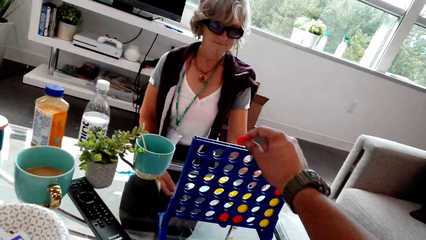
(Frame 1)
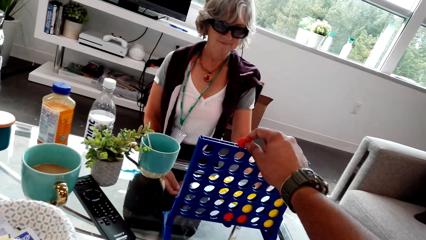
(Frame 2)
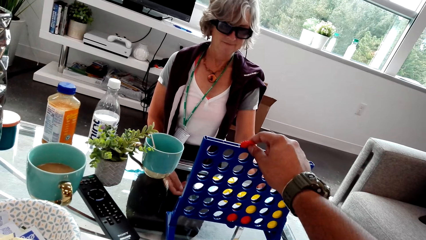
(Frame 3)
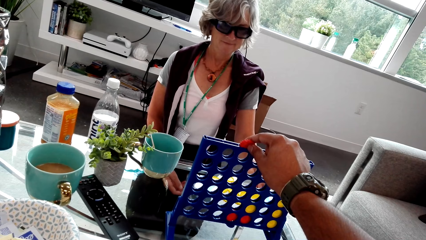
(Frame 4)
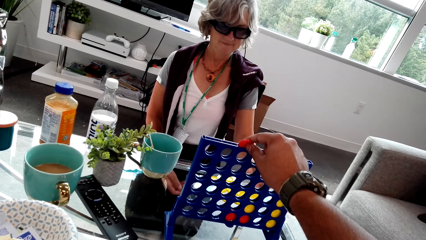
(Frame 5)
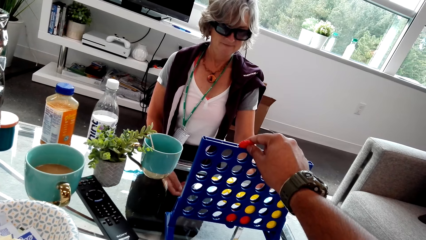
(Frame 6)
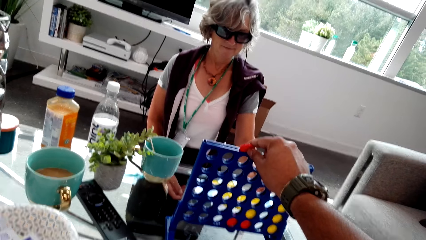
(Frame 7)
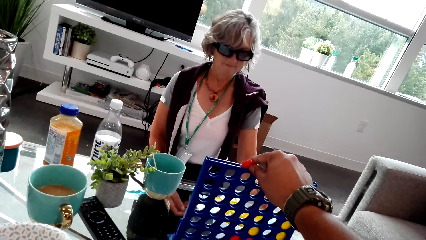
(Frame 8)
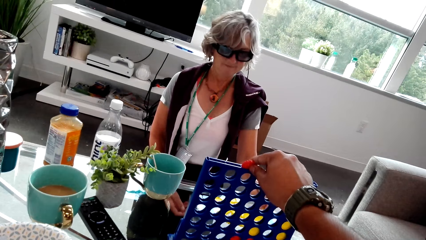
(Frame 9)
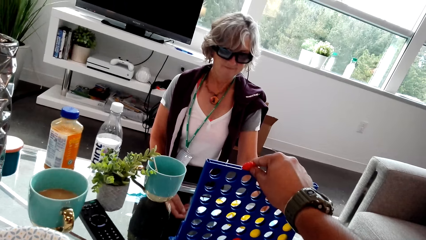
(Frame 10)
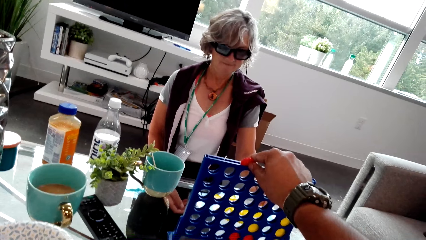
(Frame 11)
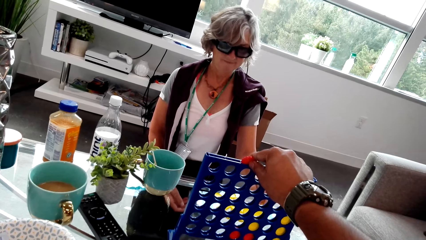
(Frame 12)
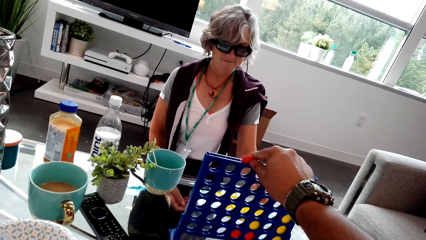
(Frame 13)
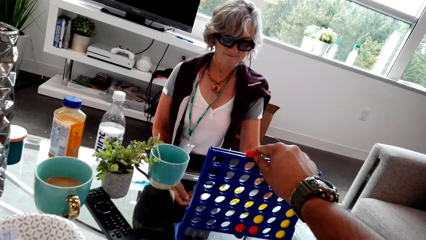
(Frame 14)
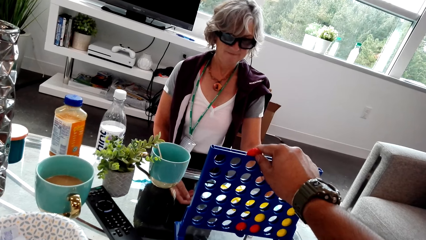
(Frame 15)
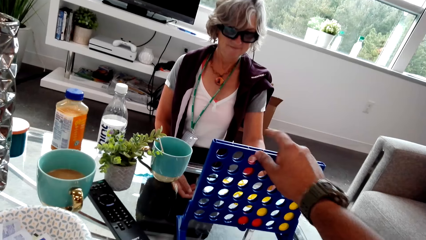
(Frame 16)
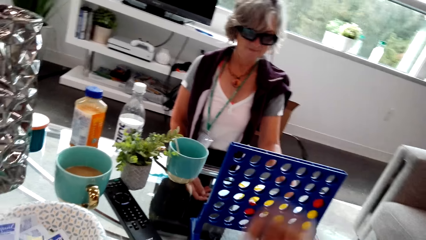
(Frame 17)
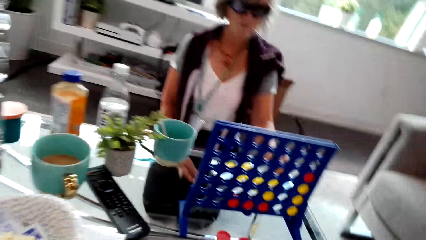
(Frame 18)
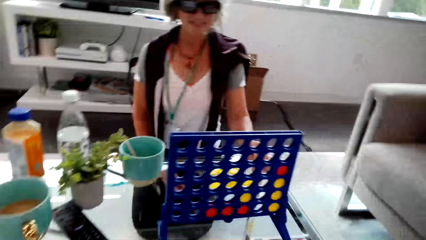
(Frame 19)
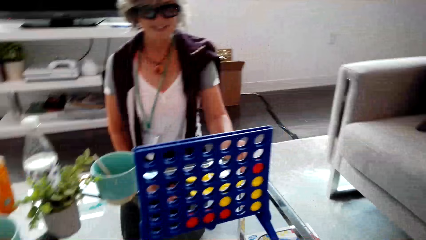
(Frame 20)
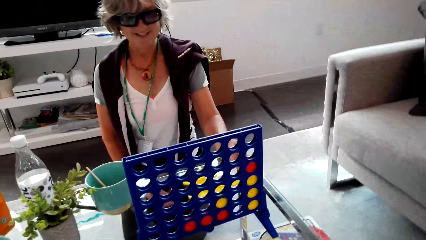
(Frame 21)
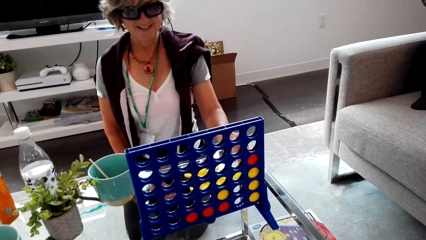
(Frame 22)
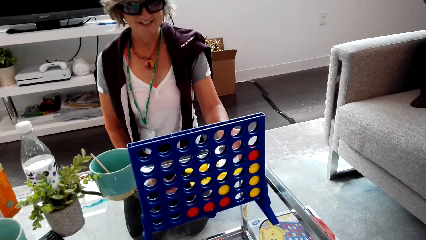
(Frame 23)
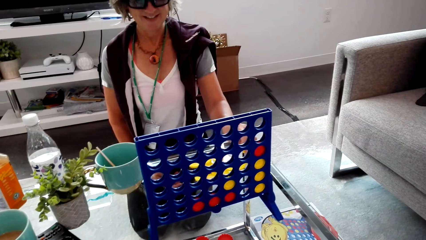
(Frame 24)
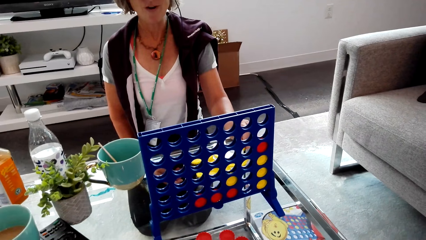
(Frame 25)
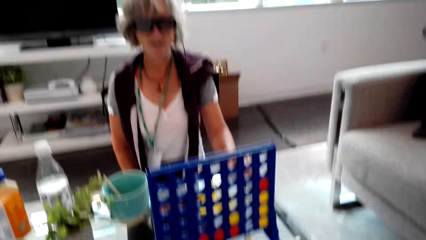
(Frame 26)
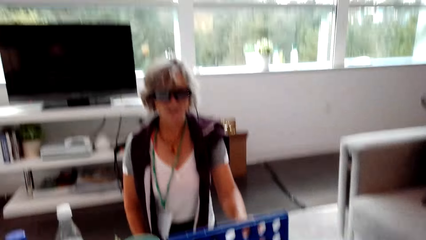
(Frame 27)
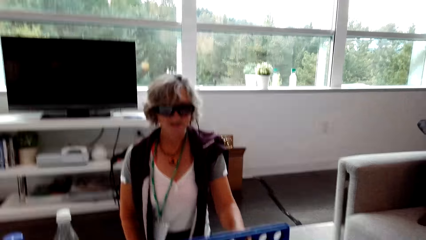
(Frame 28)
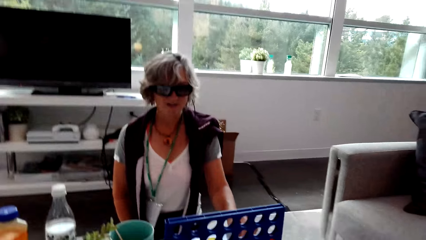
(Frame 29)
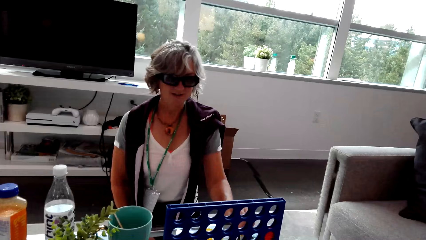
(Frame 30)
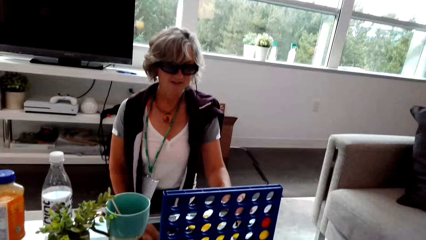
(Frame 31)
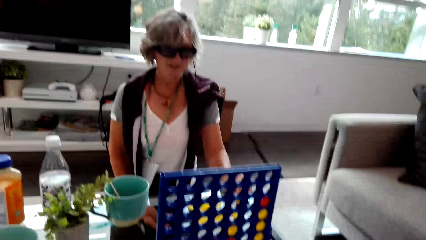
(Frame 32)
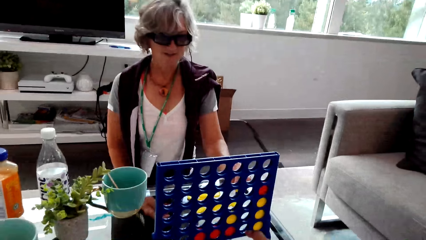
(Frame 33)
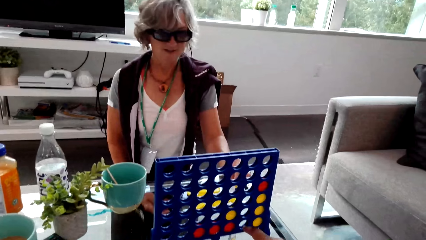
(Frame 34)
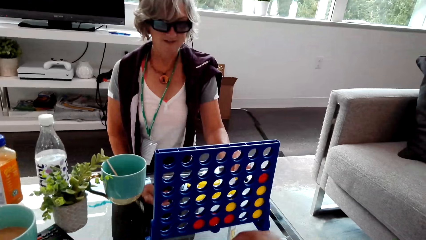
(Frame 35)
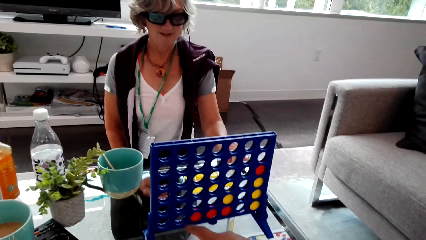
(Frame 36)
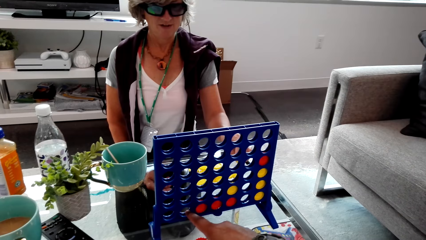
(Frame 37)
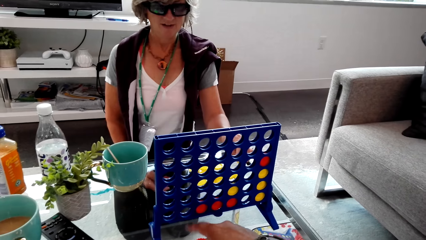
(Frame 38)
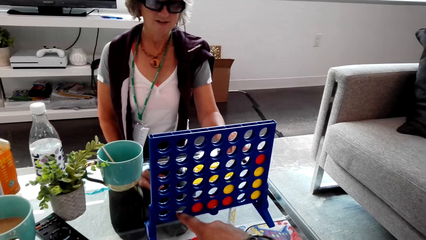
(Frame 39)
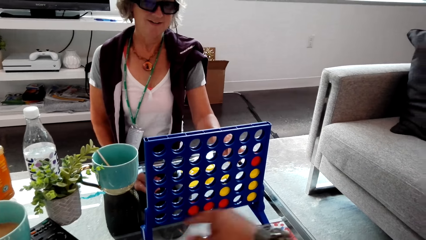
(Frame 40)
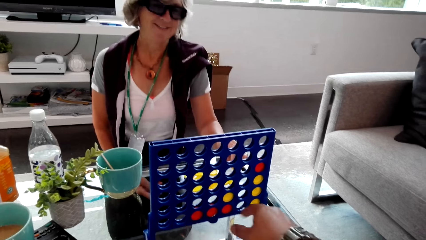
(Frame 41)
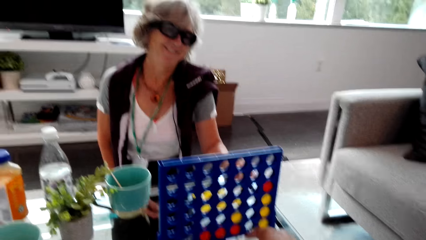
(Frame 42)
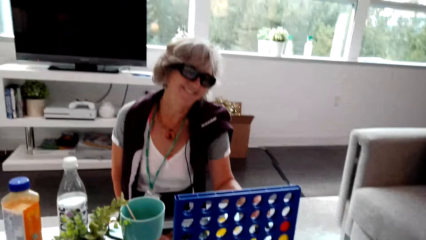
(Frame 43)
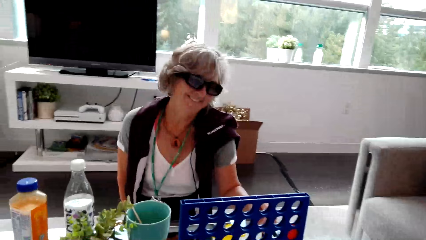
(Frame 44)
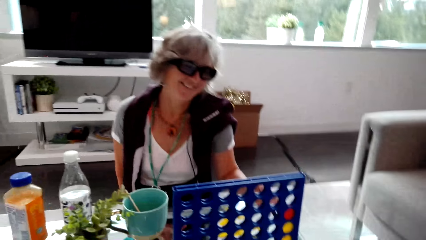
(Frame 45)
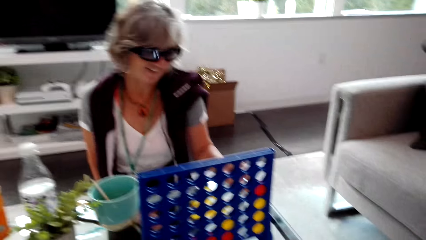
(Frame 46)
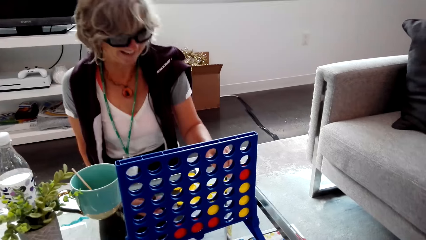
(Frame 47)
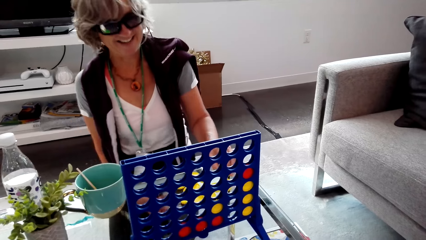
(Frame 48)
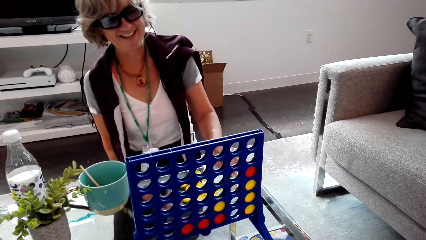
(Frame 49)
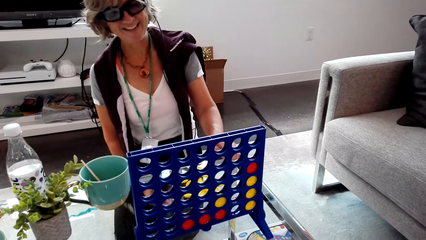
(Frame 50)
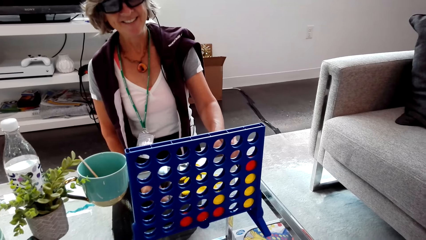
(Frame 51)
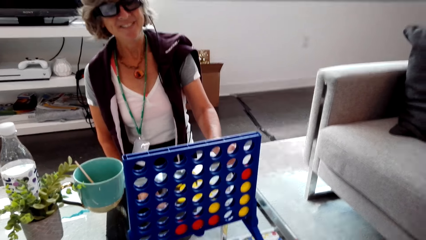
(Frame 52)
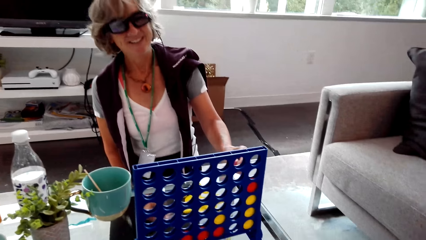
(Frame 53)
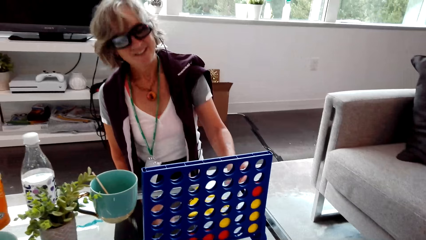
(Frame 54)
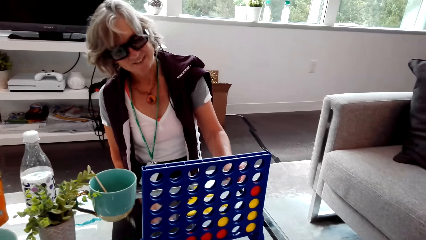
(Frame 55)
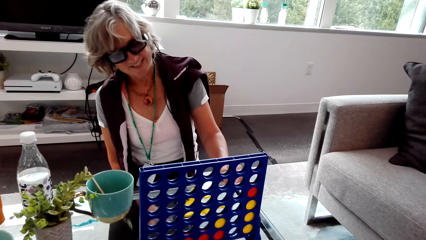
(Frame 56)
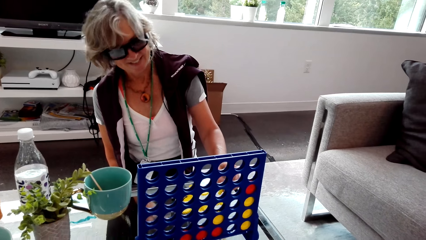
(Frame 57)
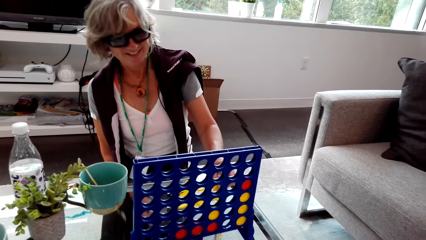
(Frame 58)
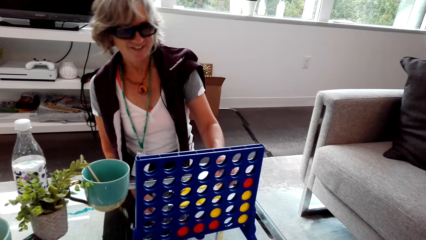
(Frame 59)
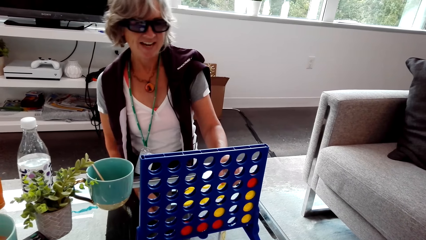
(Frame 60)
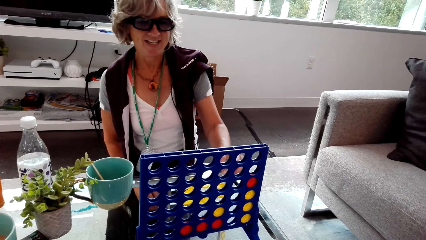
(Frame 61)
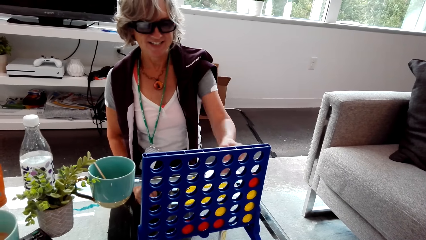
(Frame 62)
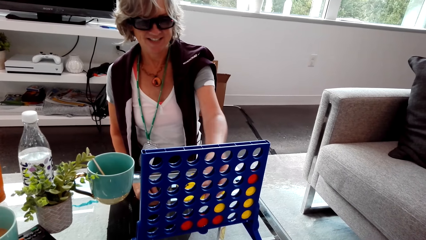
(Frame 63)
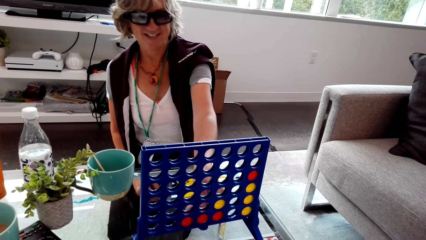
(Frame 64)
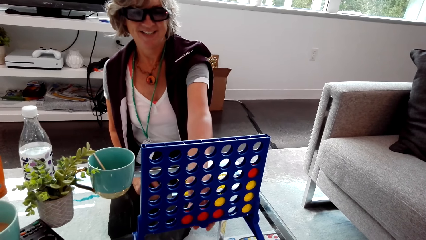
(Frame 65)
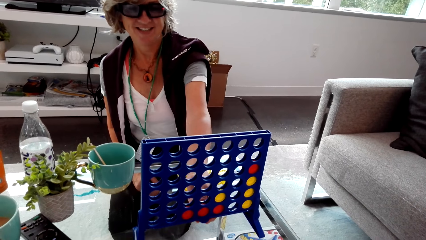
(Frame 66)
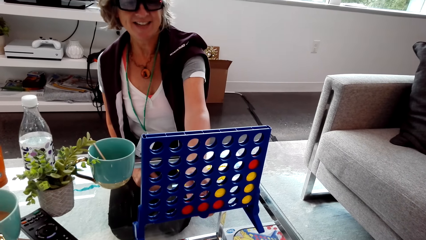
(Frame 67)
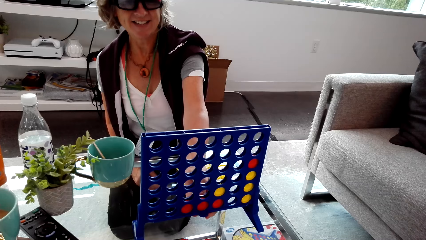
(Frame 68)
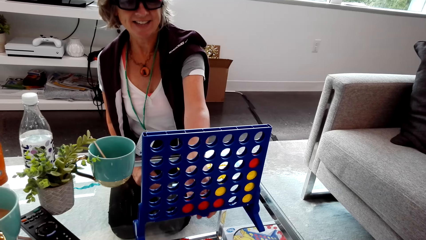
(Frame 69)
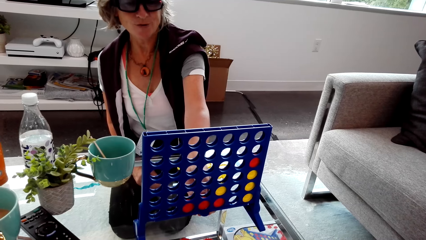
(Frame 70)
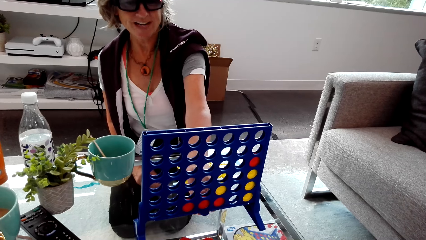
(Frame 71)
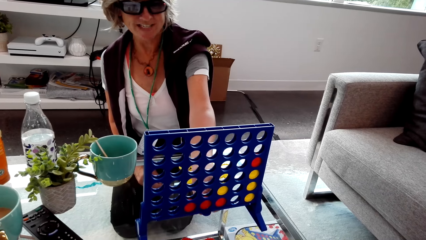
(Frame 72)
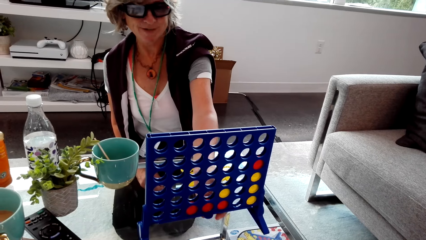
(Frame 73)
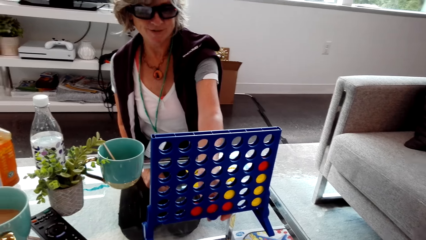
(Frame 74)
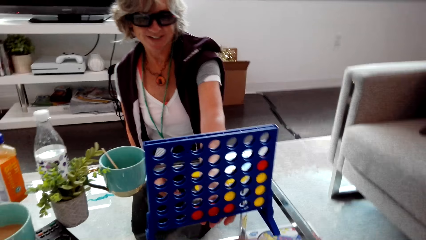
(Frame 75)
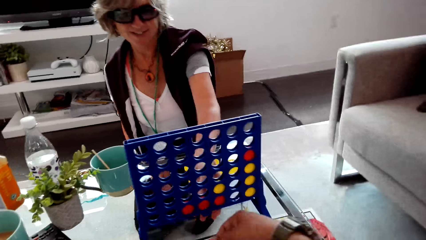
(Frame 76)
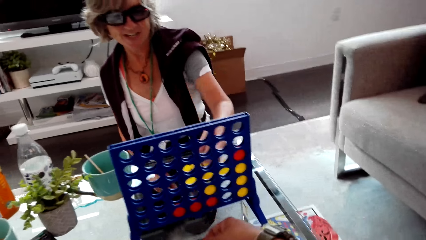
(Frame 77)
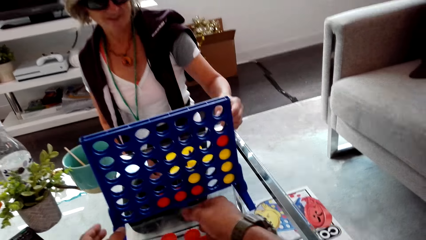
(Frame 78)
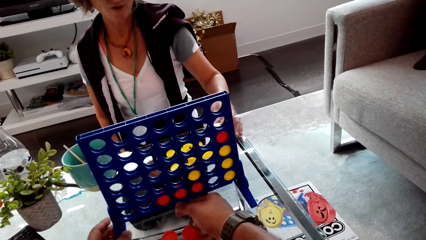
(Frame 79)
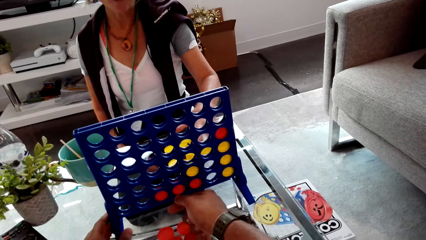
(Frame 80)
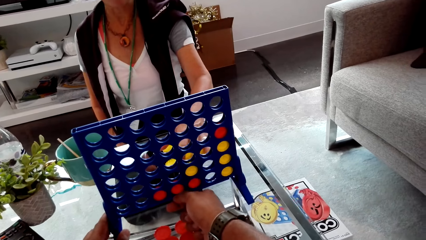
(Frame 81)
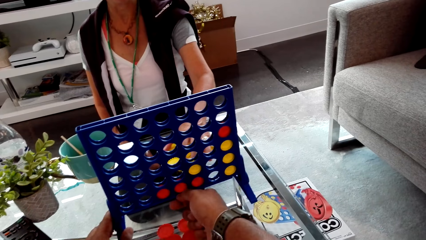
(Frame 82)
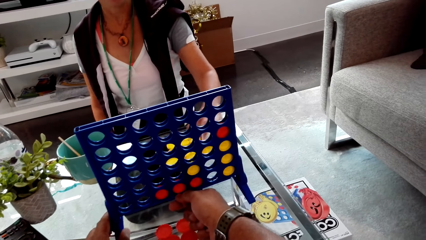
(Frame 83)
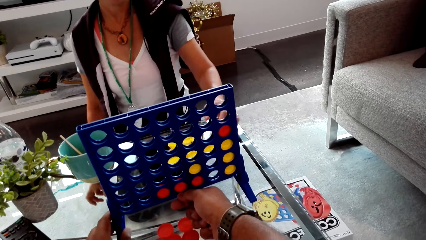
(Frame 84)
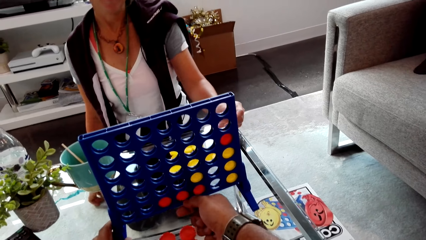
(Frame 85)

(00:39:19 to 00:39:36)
The camera wearer plays the connect four game. They talk with the woman. The woman talks with the camera wearer. The camera wearer talks with the woman. The woman laughs. The woman talks with the camera wearer. The woman touches the connect 4.
